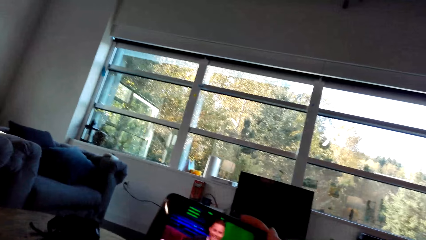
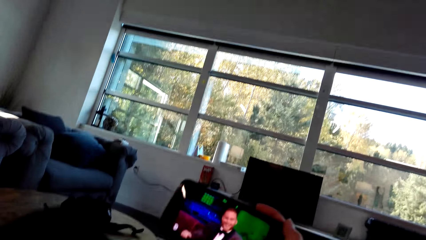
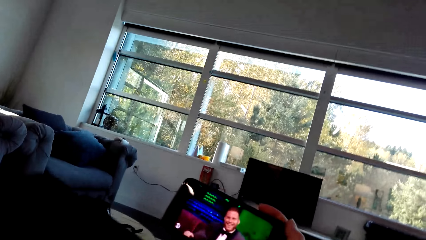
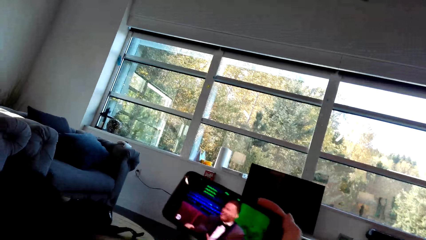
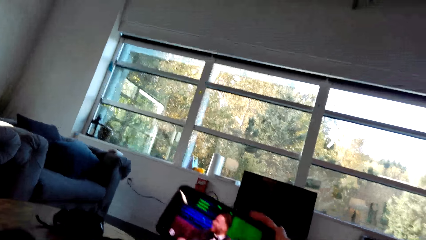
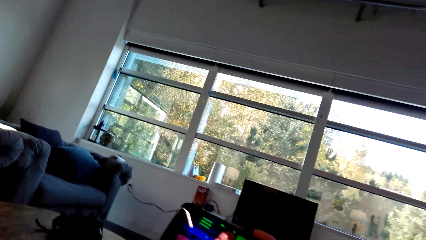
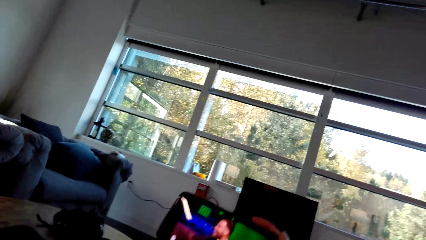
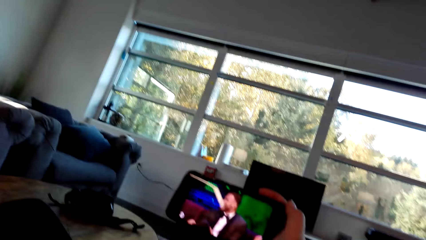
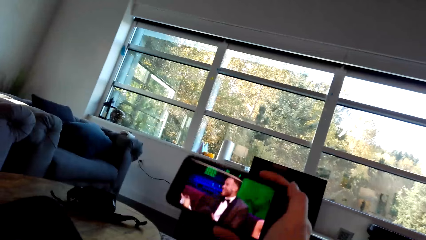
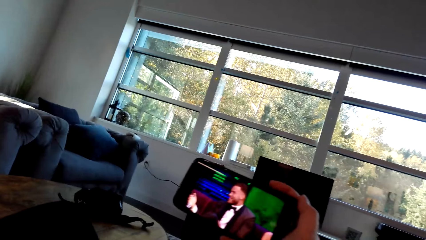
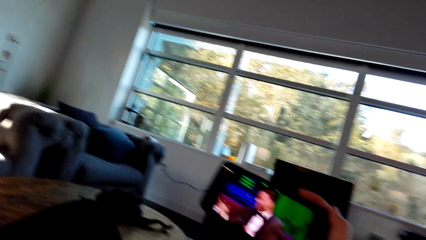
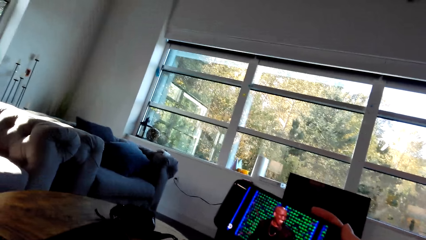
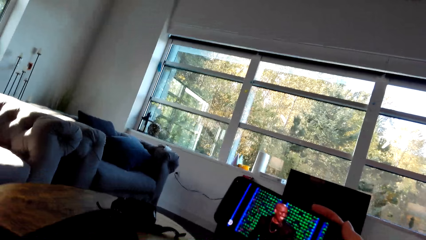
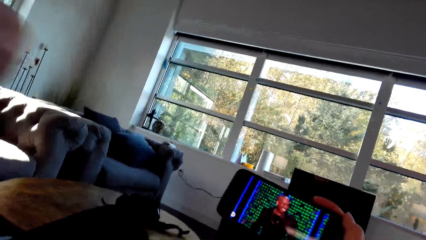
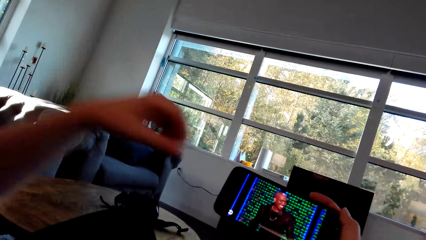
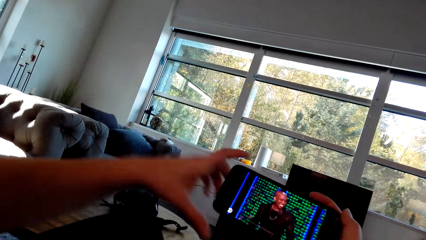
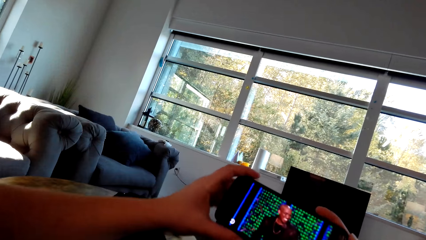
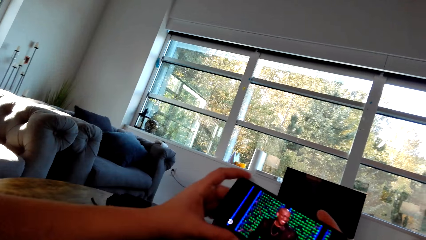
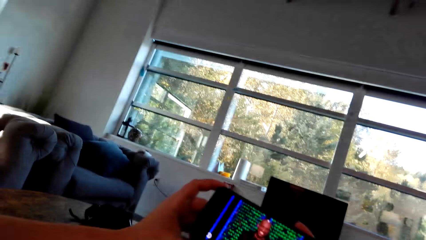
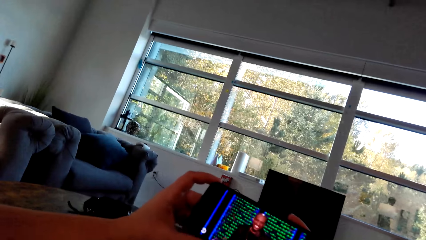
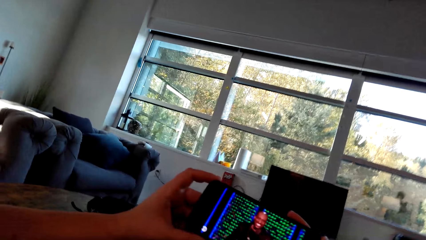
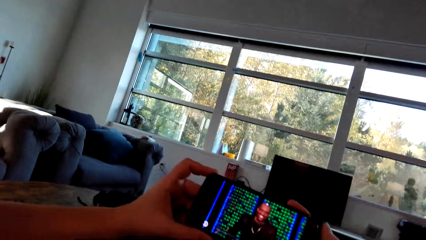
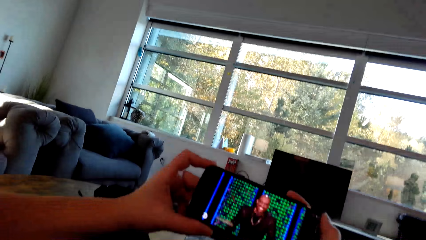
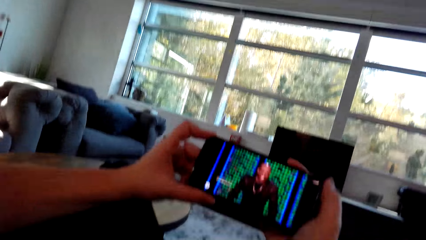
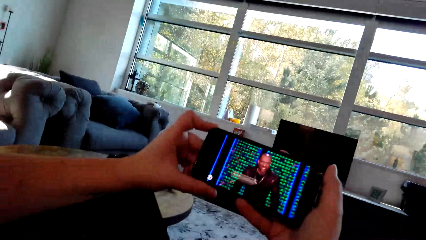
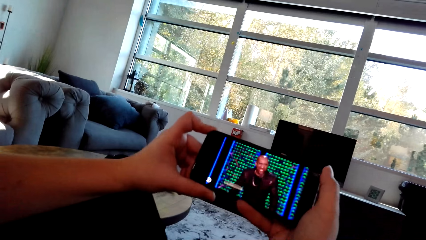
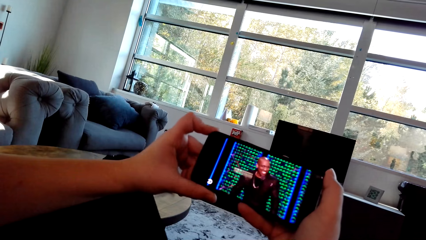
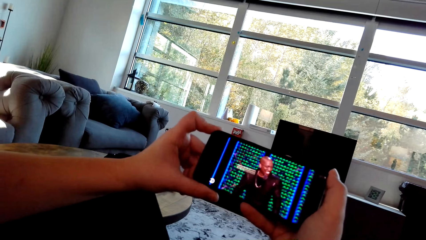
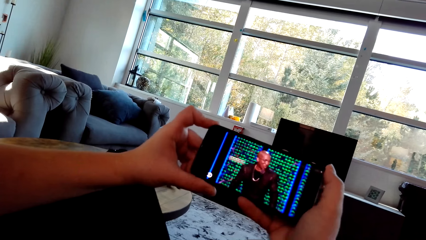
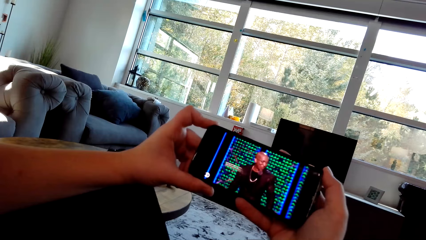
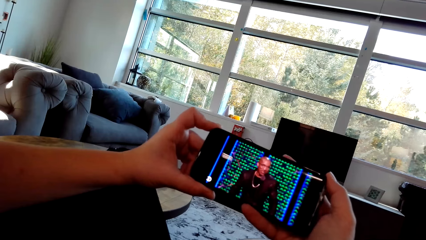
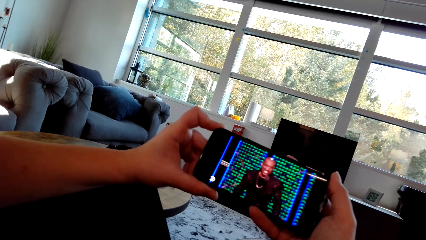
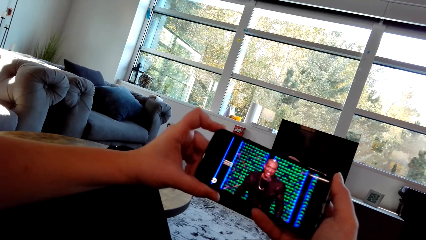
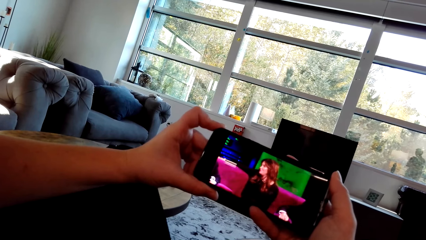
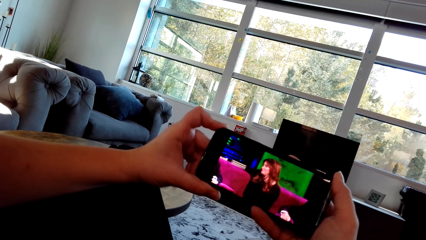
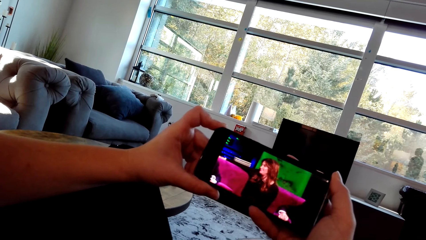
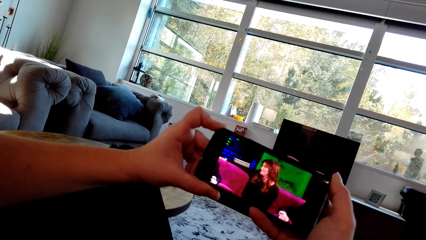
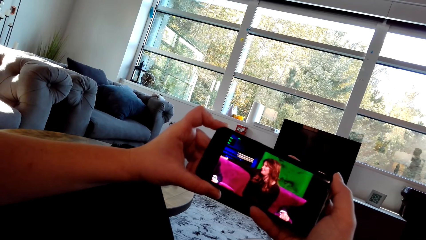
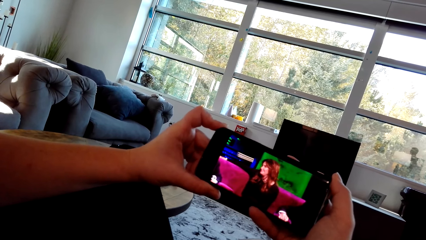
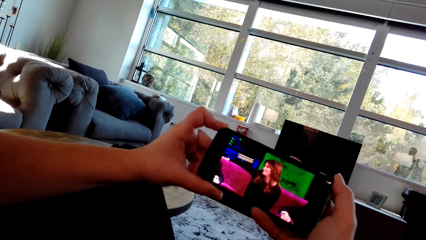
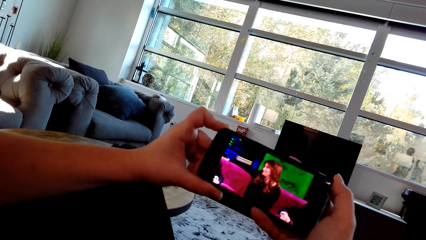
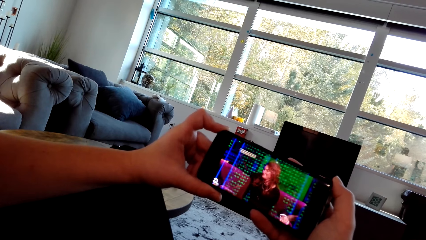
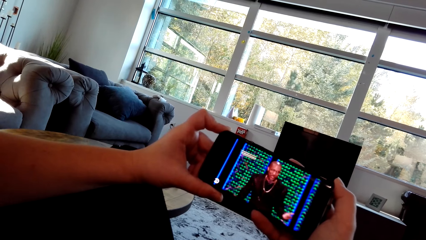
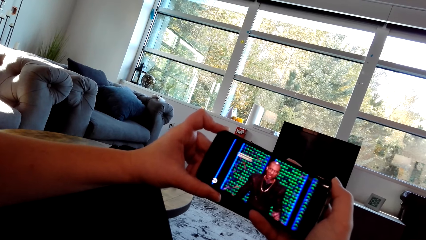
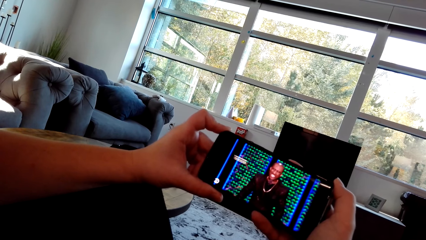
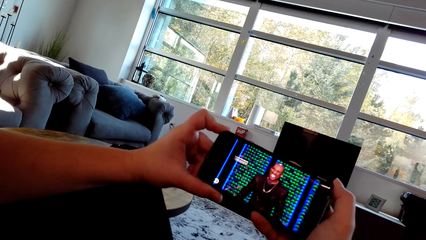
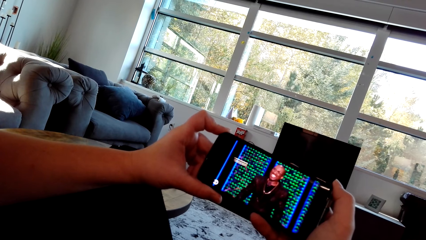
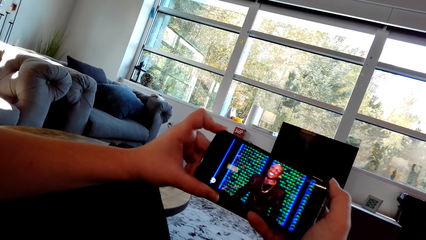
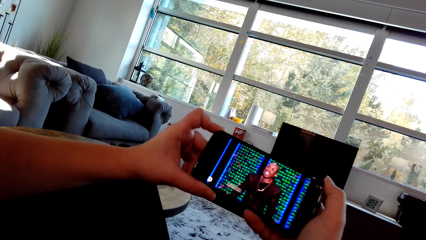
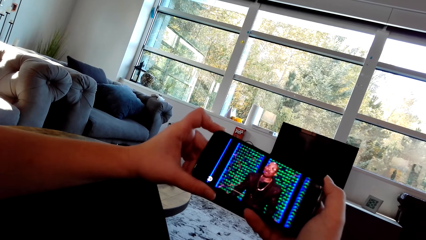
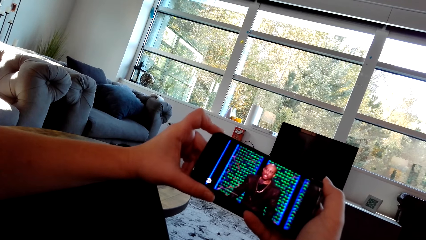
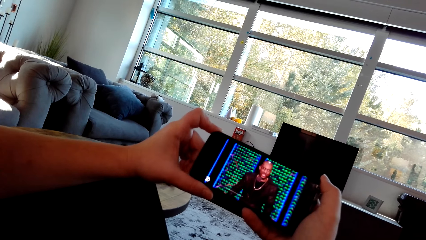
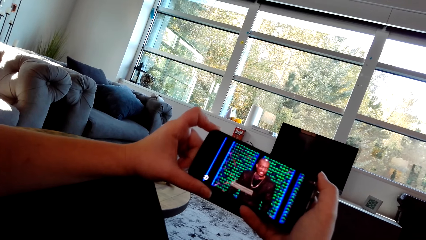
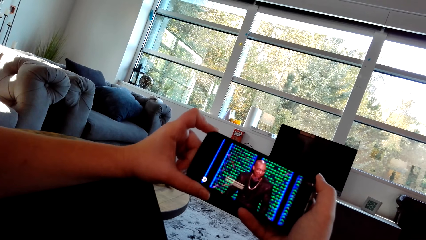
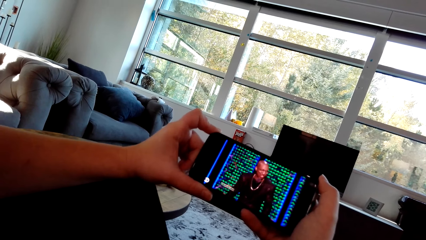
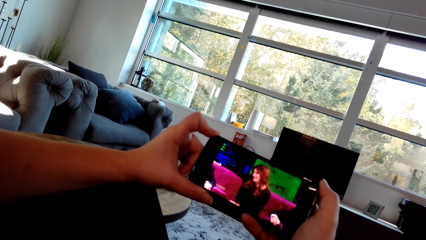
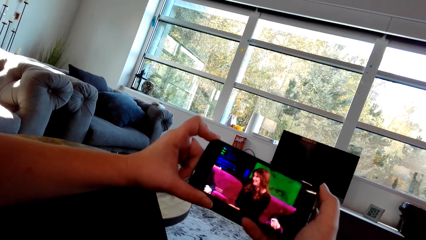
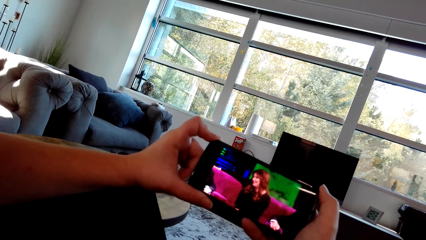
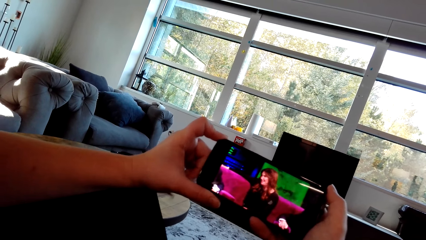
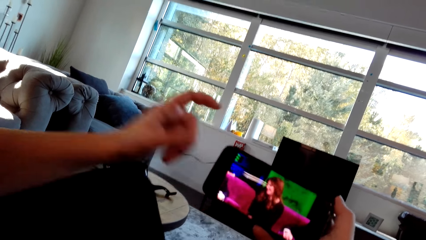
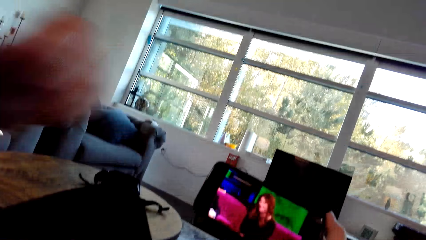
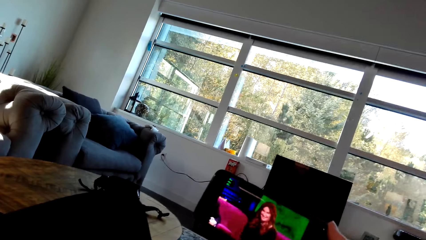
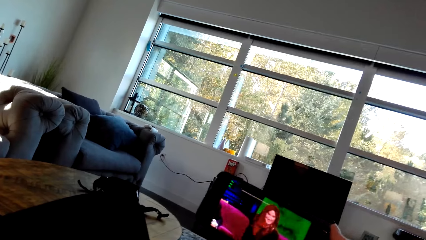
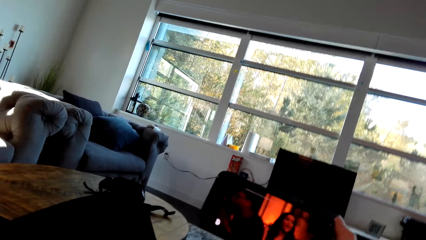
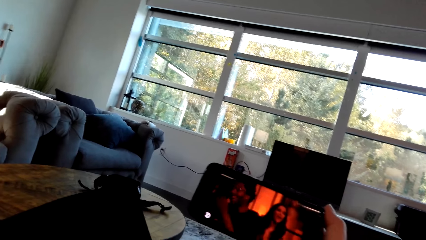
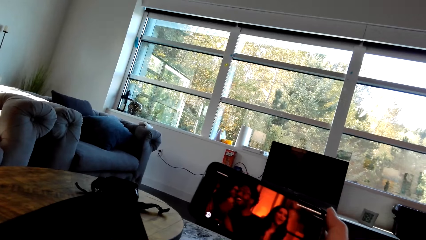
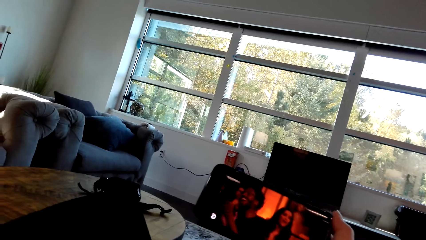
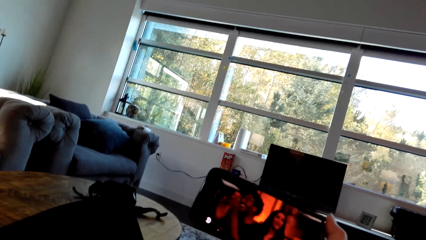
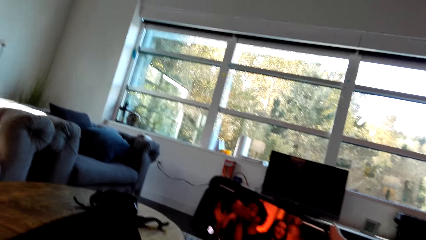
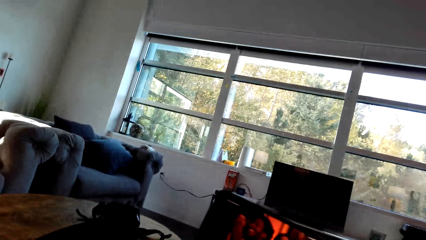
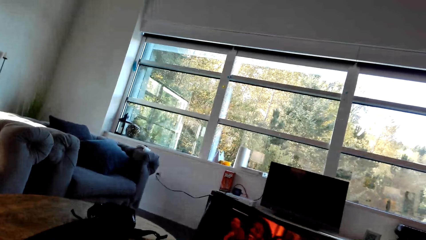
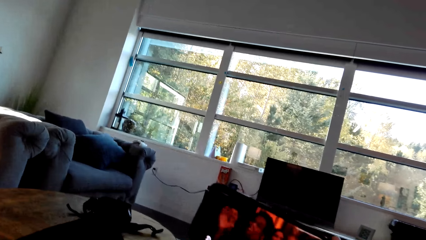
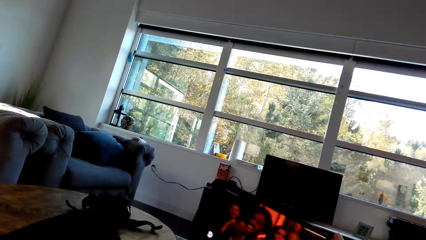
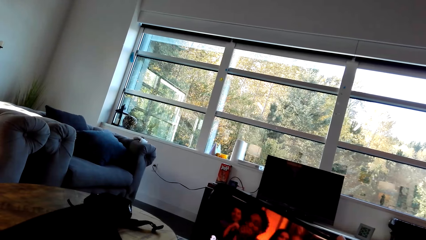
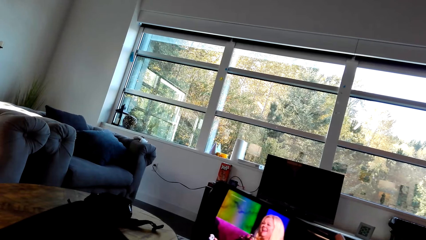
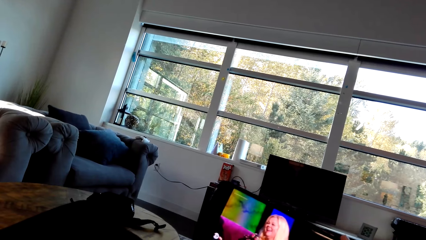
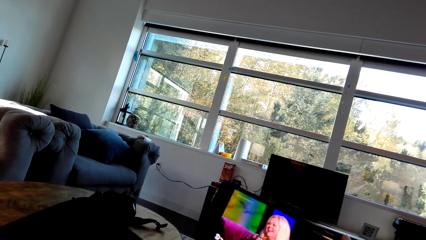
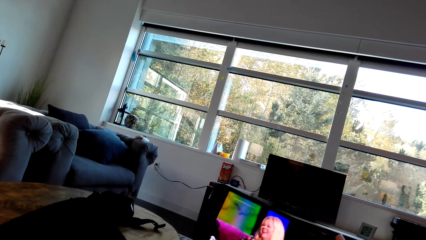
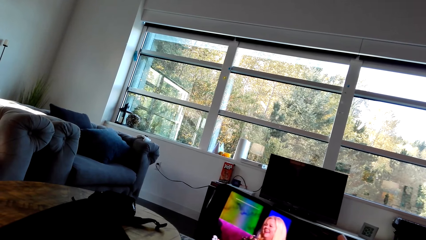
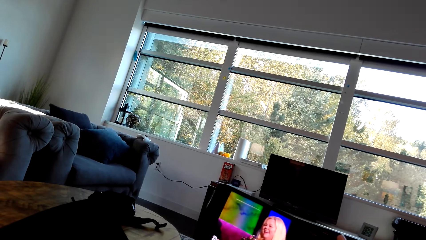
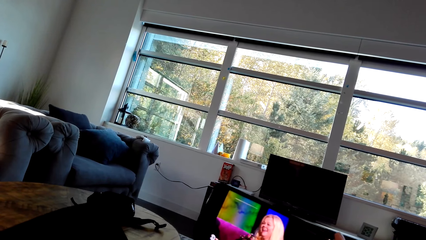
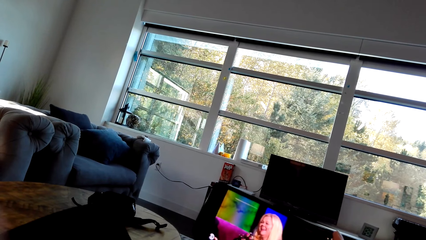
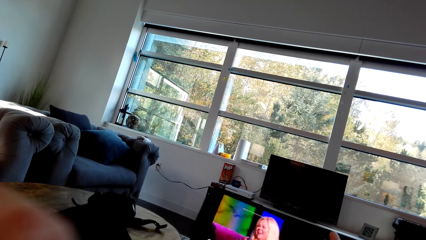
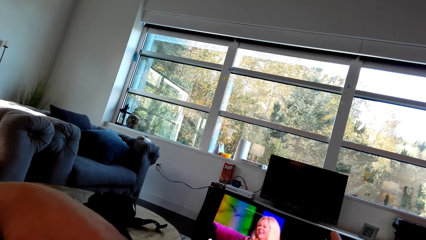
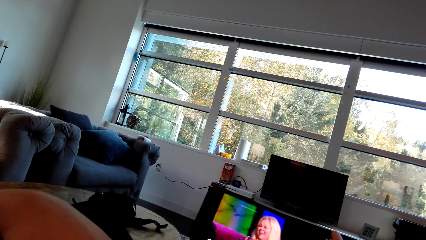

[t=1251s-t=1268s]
The lady holds the phone with the left hand and stares at the mobile phone. The lady lifts the hand and touches something.
